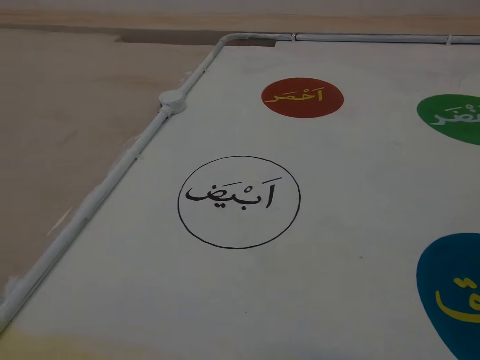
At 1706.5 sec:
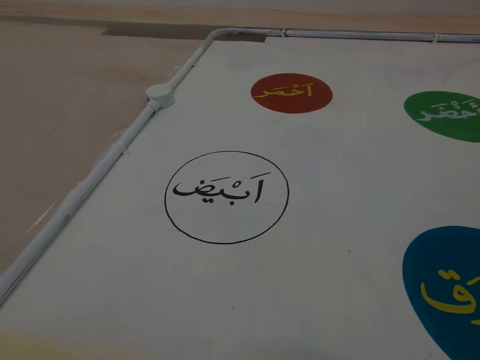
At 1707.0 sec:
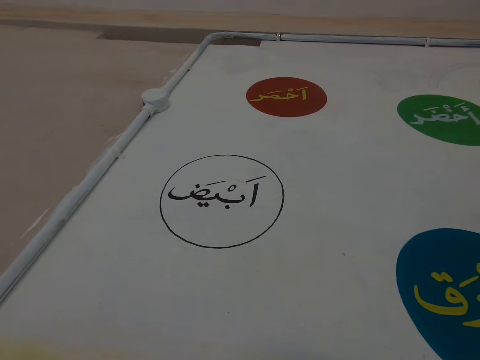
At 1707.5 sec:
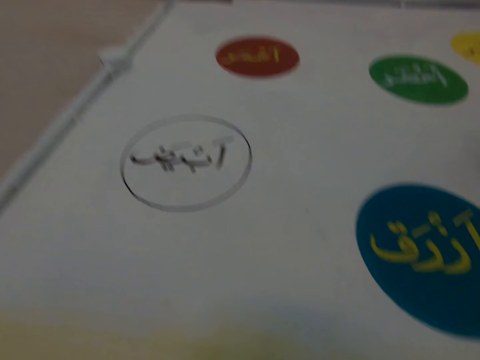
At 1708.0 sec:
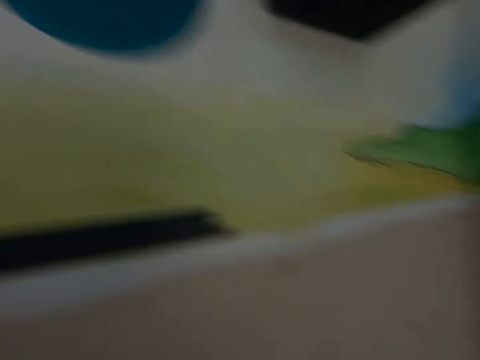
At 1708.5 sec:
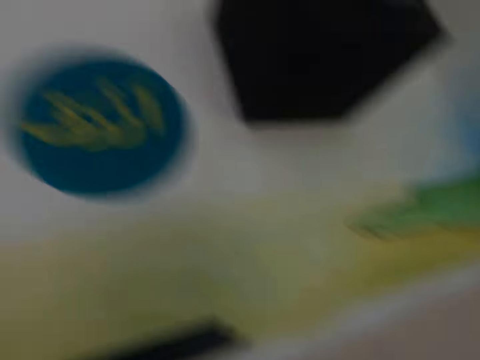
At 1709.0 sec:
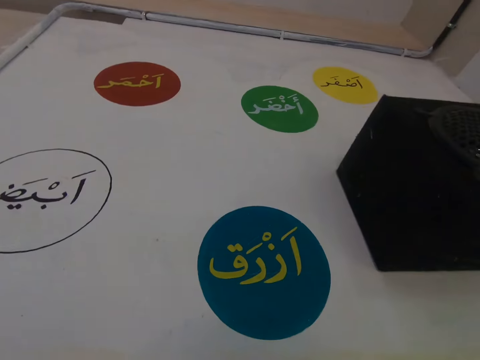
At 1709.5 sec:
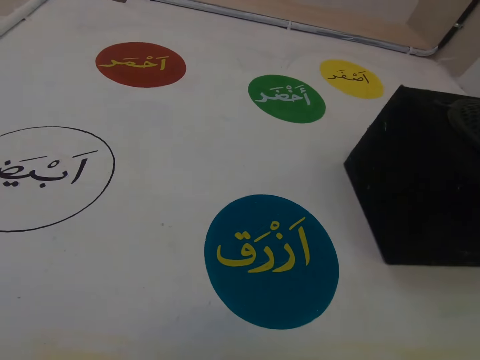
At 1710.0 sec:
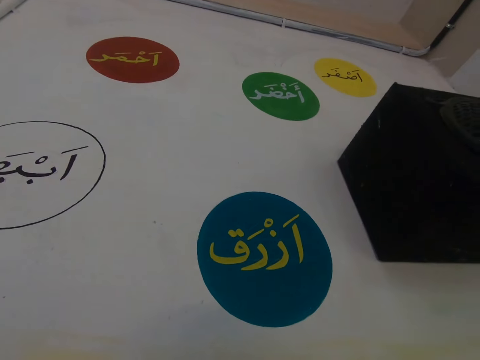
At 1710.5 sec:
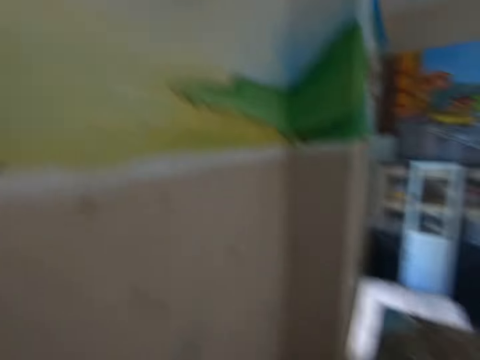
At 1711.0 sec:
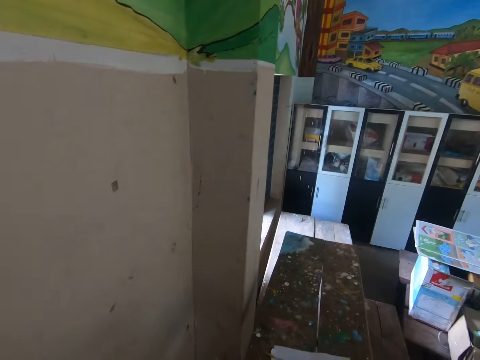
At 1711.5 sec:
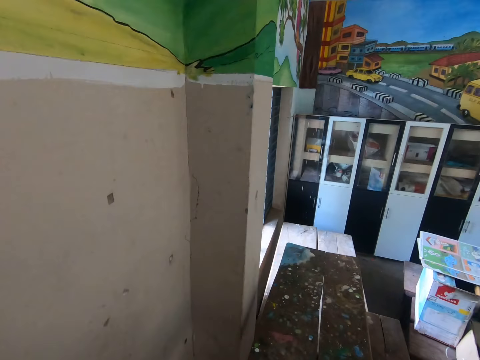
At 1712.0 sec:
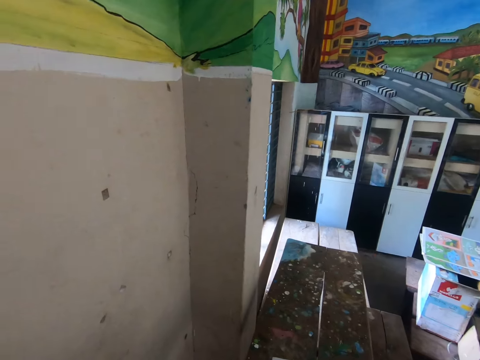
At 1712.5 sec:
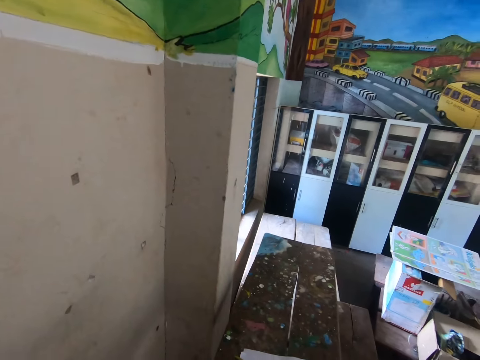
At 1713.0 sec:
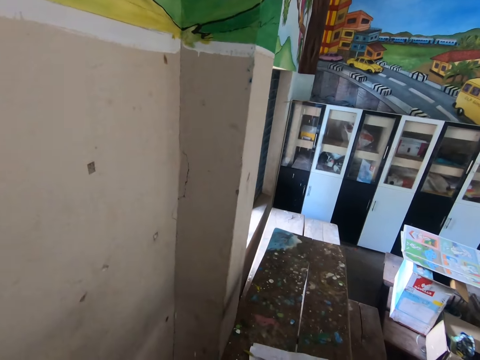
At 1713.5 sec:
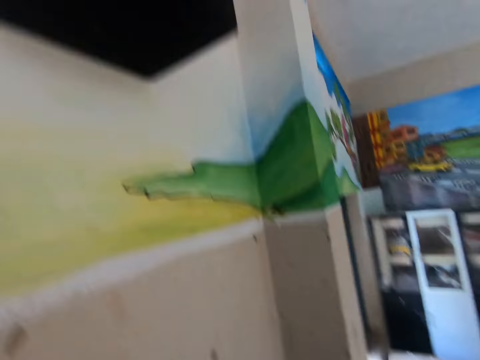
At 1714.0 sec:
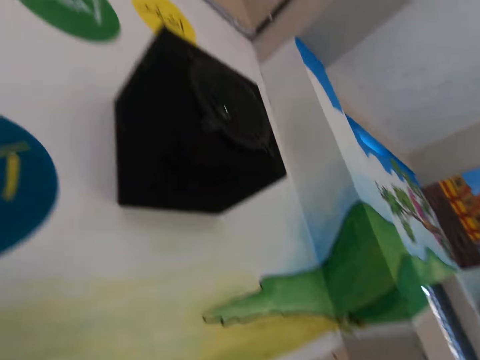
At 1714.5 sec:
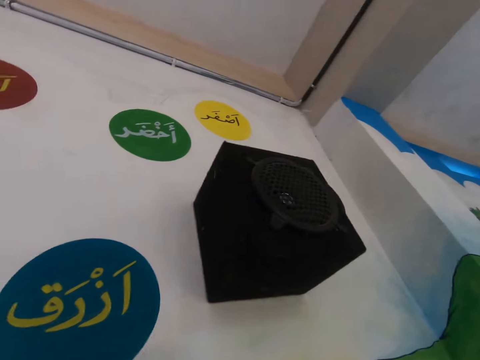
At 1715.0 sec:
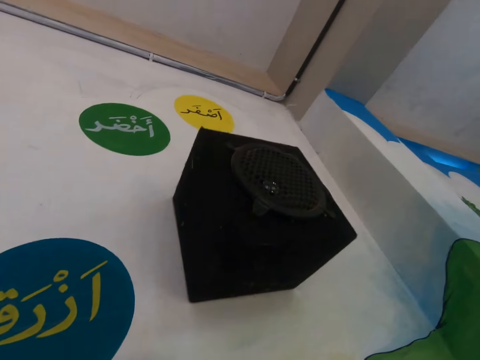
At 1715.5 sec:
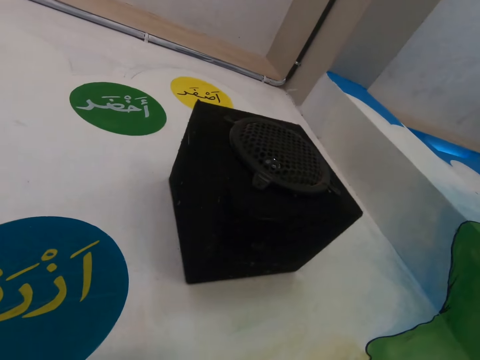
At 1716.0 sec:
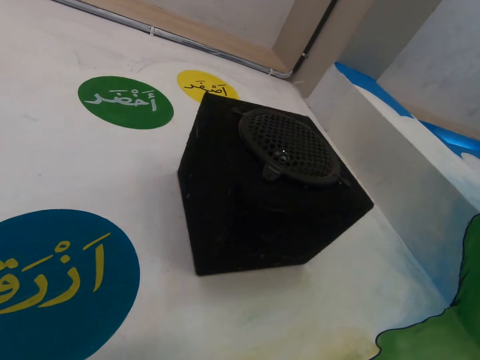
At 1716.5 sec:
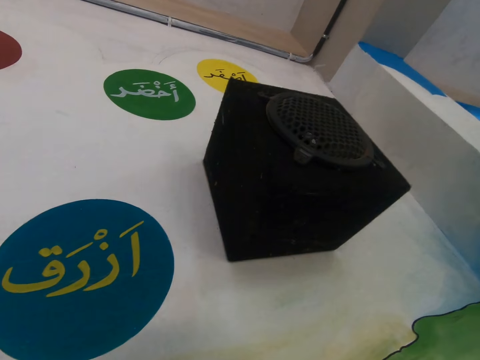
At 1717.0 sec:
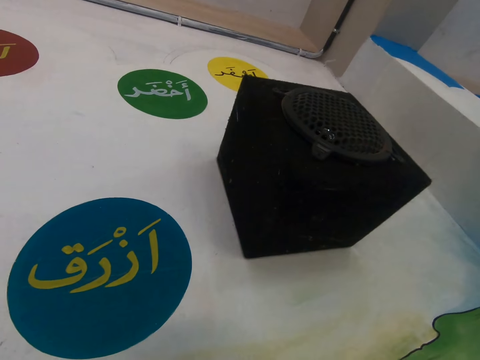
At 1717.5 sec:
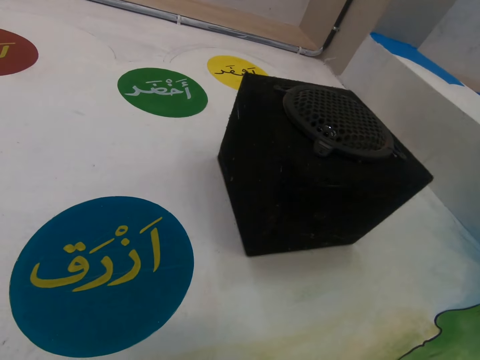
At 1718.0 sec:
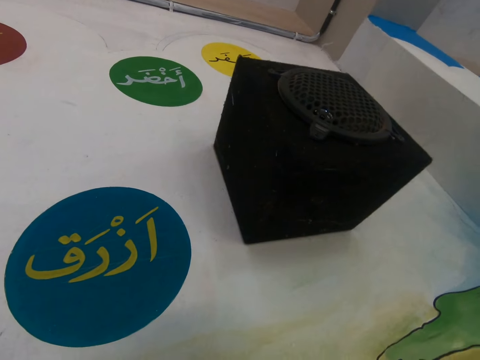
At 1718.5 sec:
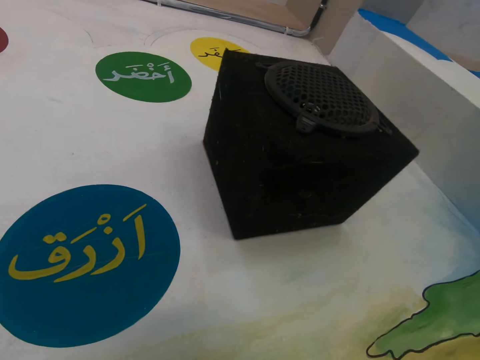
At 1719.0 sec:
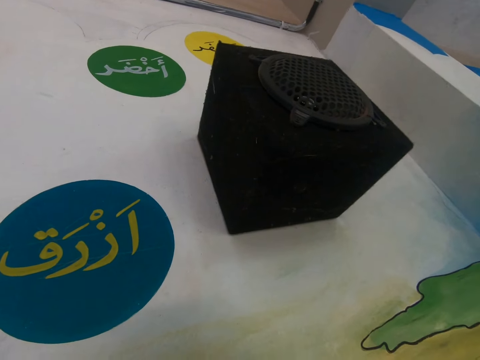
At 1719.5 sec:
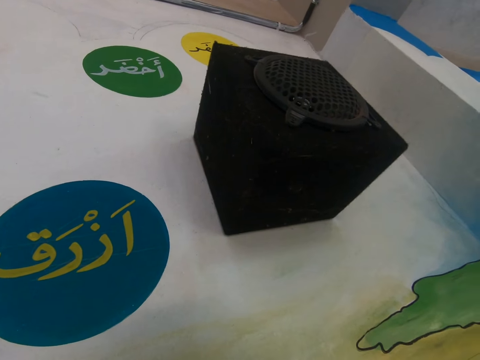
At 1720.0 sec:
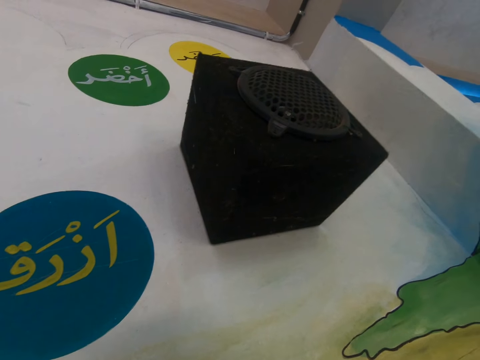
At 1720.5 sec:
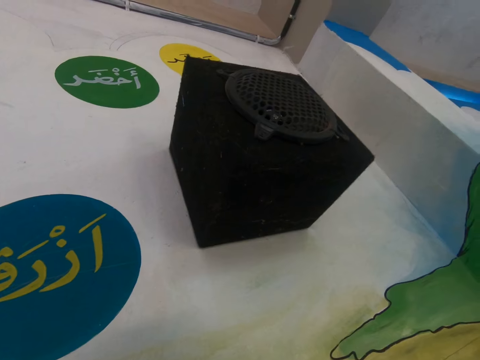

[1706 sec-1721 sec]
The camera wearer looks around. They look at the wall.

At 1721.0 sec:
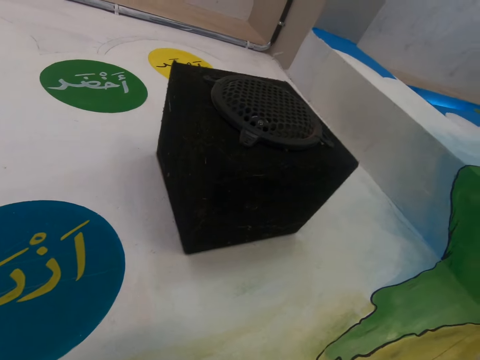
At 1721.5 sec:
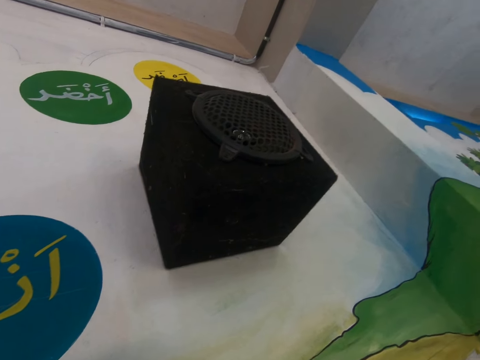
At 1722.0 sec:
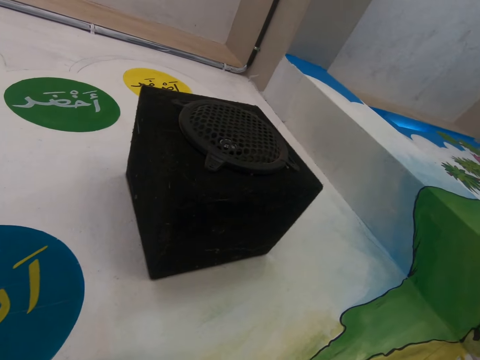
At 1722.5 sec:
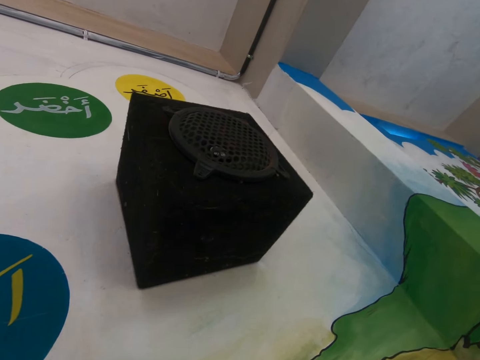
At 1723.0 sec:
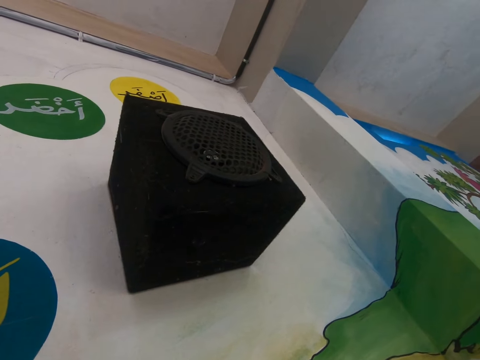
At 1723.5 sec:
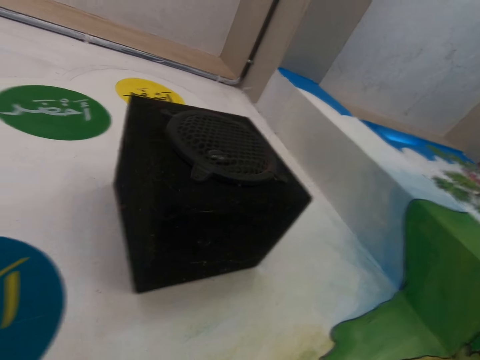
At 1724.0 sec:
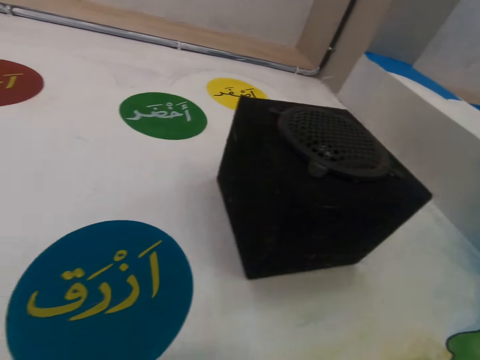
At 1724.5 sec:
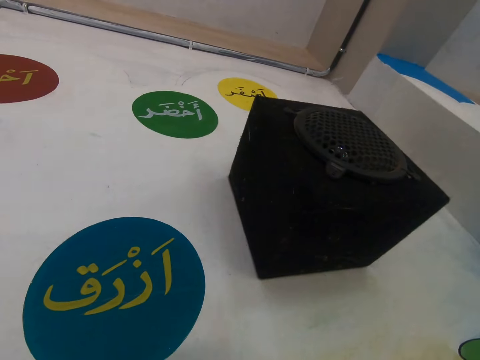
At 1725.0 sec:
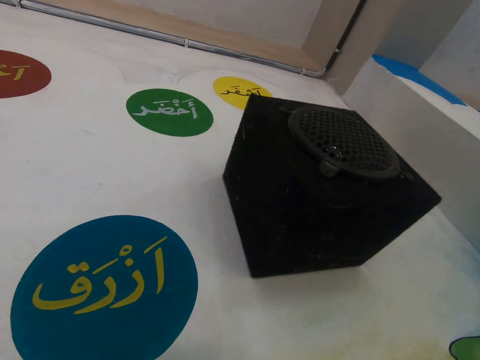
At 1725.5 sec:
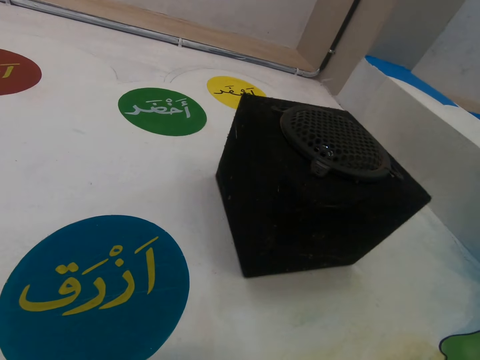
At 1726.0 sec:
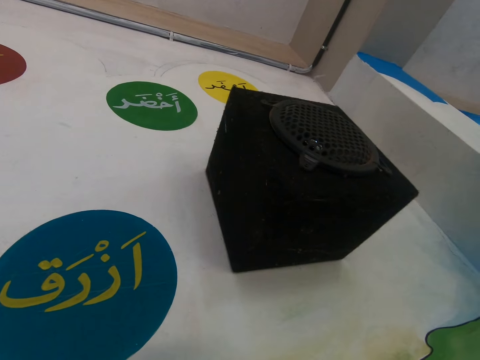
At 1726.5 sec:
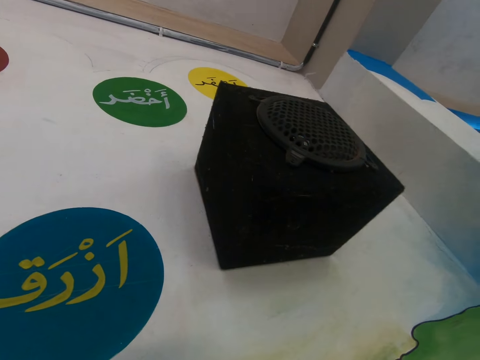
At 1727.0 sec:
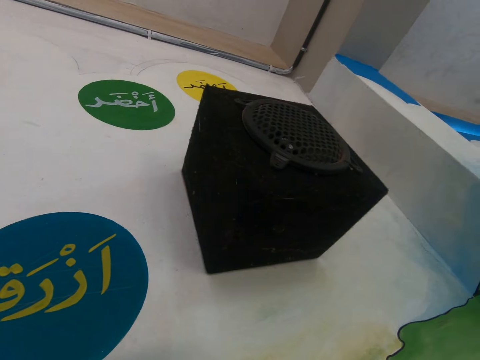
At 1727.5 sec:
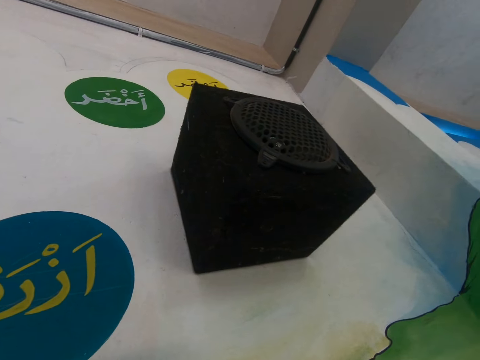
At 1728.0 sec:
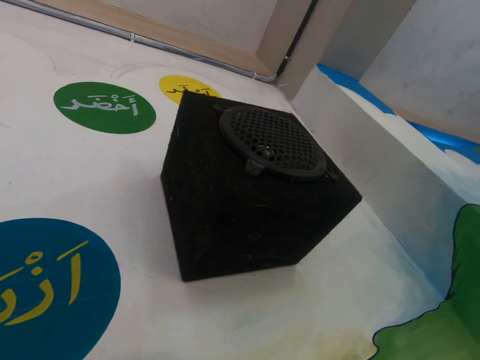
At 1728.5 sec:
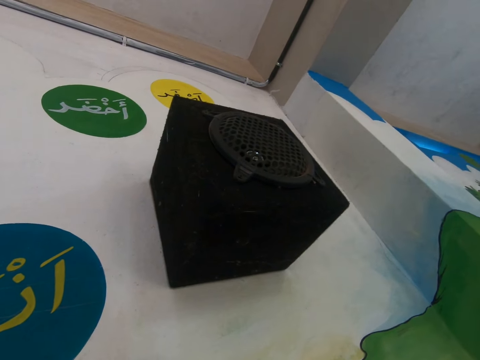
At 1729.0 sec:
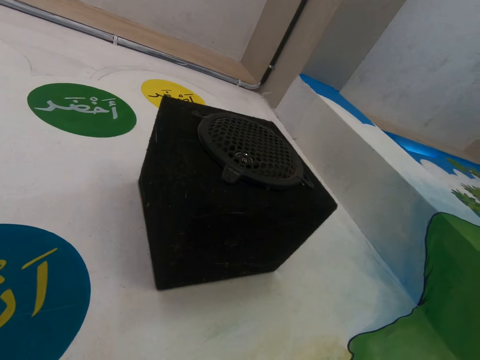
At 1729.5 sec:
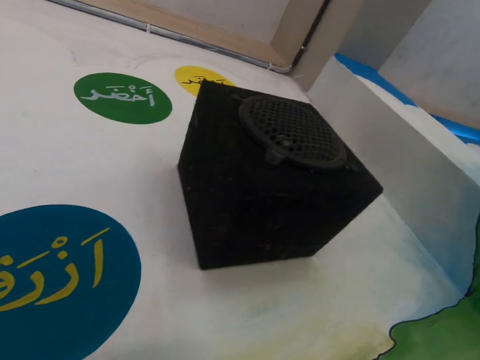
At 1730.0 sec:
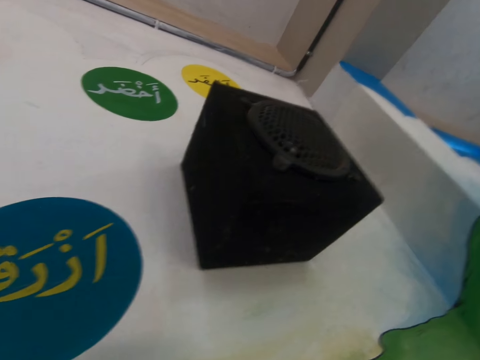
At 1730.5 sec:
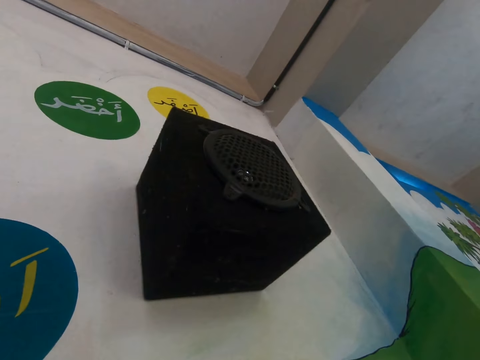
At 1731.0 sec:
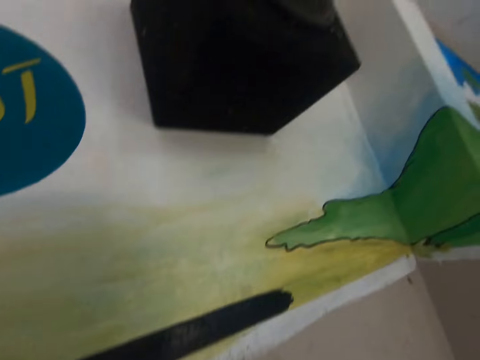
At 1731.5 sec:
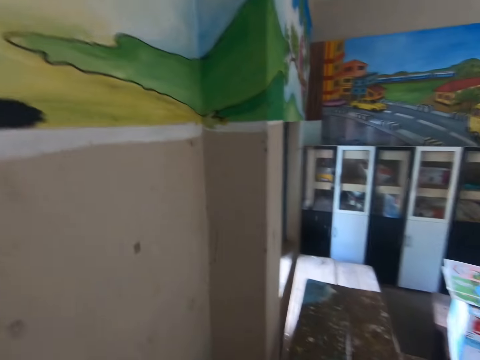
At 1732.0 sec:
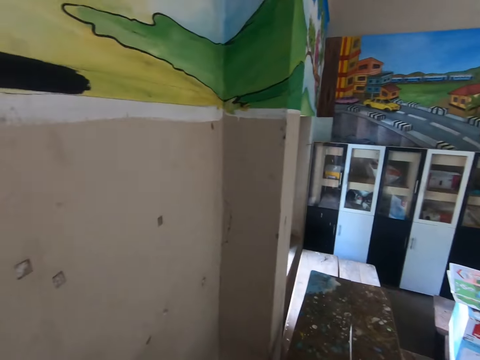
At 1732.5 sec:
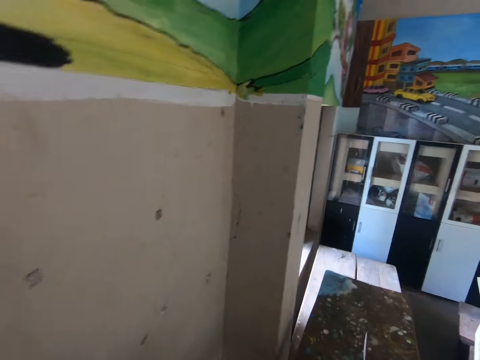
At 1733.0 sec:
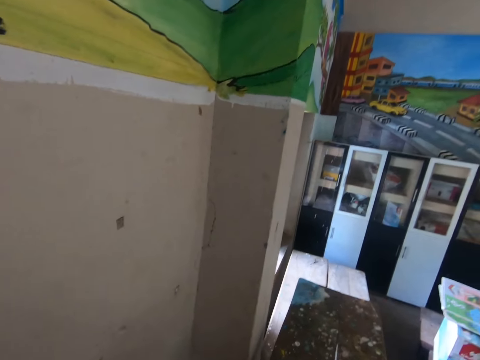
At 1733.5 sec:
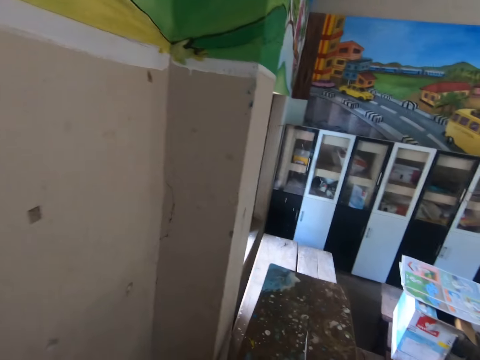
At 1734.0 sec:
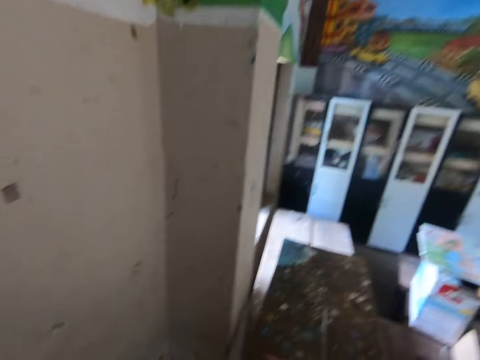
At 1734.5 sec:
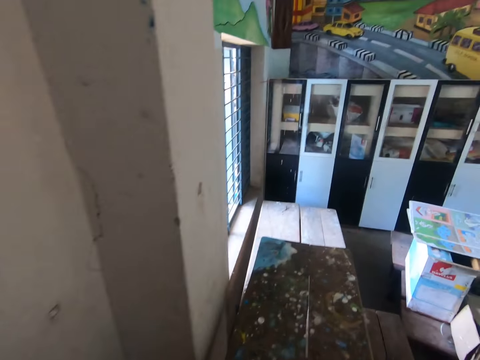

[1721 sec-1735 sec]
The camera wearer looks around.
